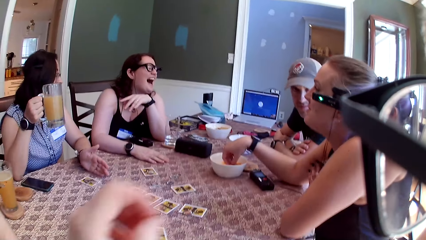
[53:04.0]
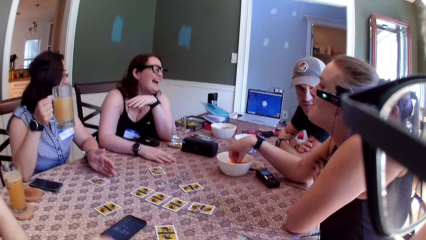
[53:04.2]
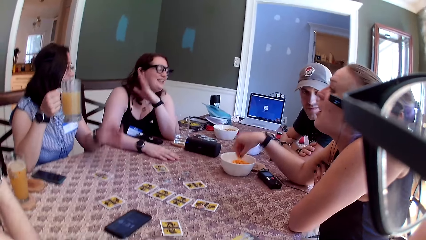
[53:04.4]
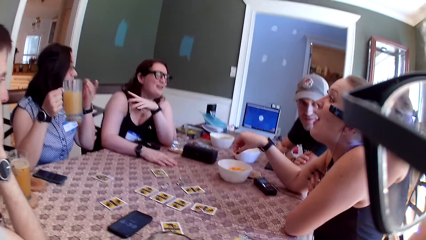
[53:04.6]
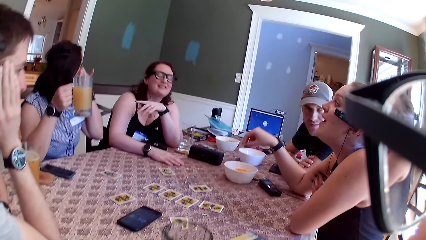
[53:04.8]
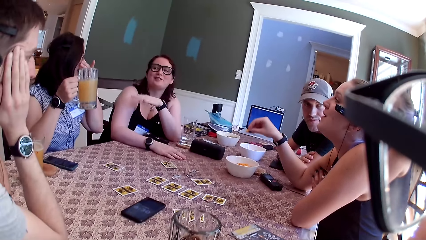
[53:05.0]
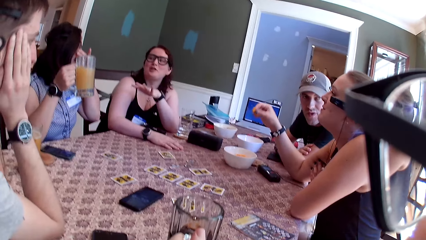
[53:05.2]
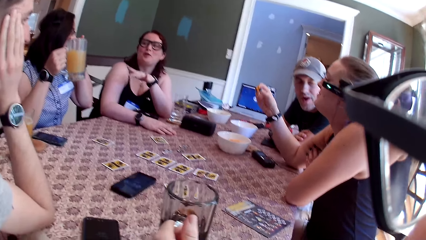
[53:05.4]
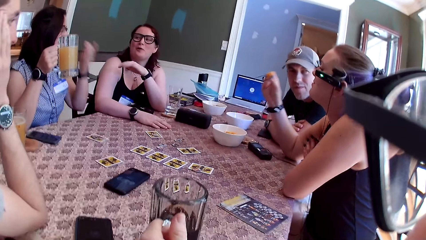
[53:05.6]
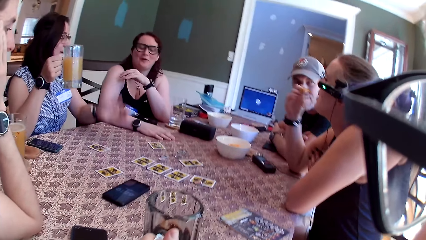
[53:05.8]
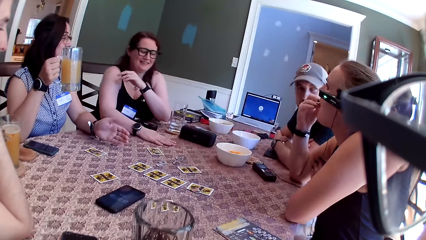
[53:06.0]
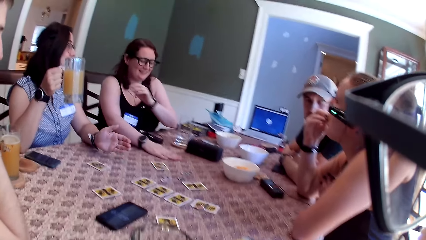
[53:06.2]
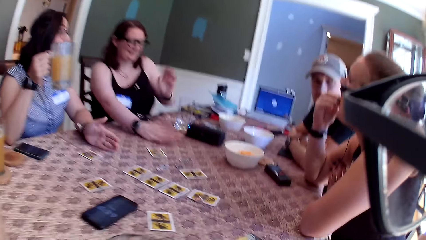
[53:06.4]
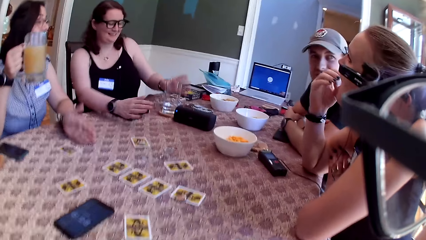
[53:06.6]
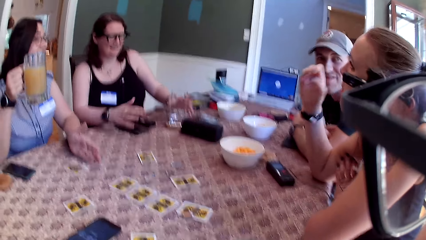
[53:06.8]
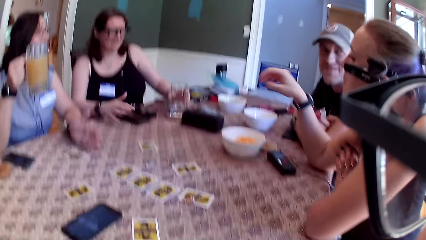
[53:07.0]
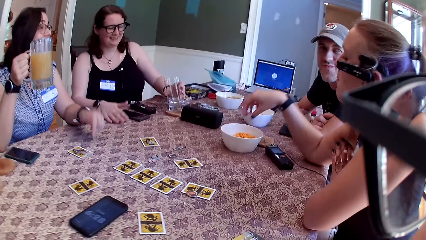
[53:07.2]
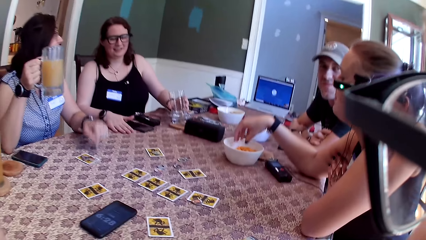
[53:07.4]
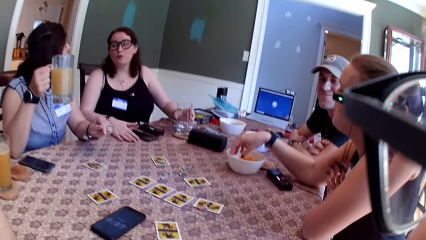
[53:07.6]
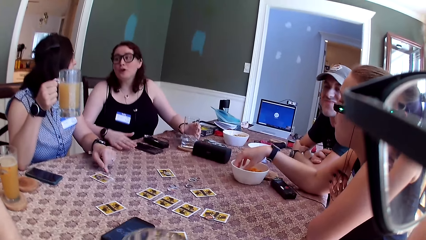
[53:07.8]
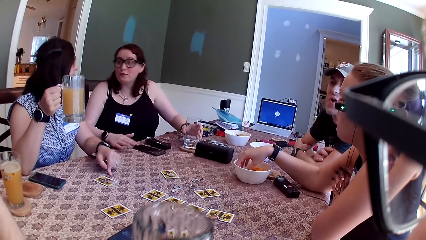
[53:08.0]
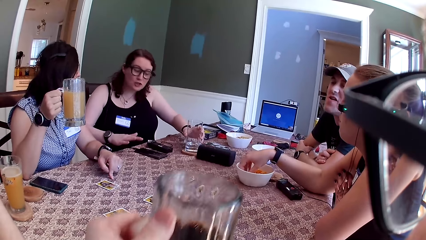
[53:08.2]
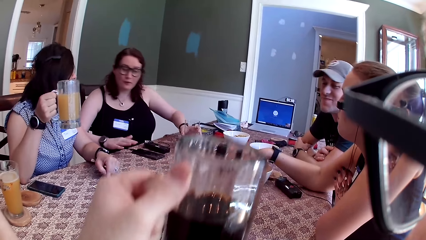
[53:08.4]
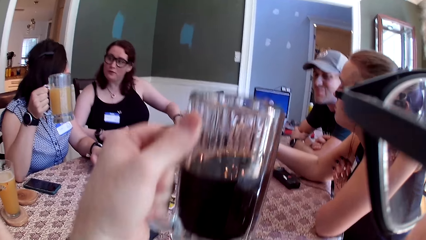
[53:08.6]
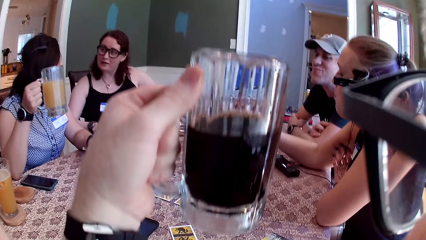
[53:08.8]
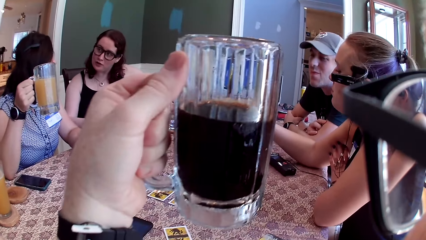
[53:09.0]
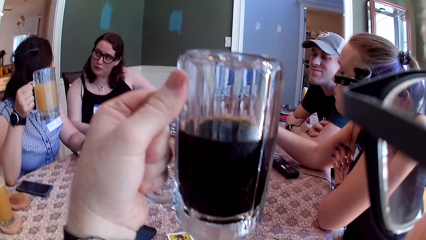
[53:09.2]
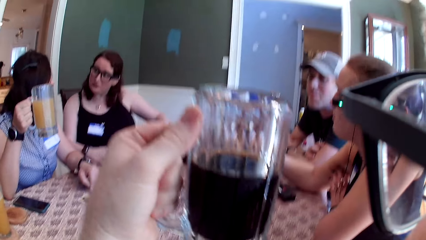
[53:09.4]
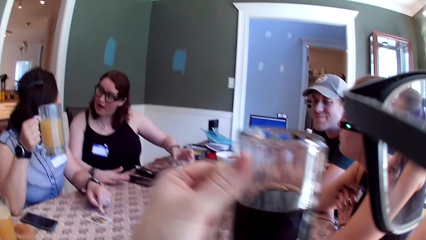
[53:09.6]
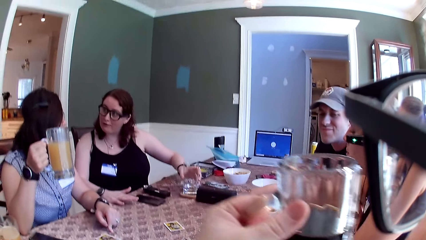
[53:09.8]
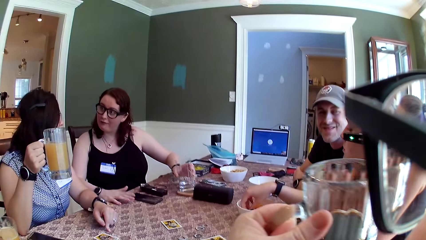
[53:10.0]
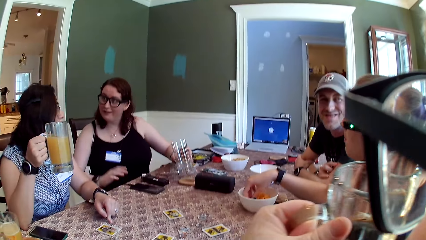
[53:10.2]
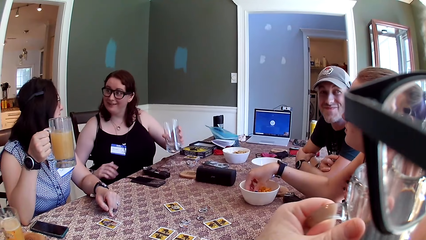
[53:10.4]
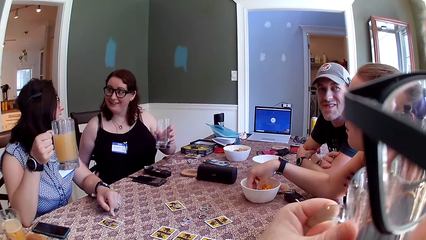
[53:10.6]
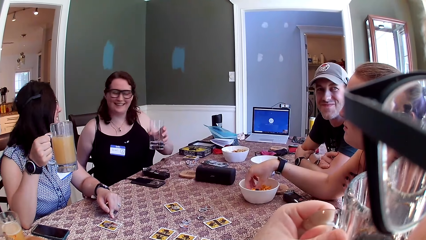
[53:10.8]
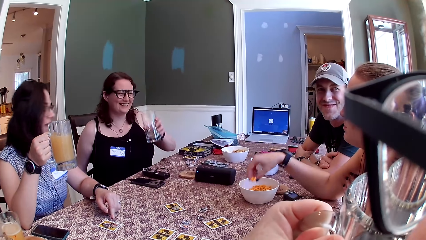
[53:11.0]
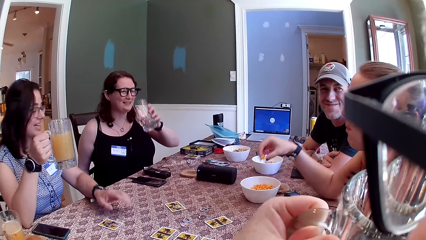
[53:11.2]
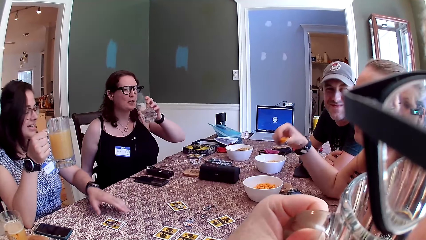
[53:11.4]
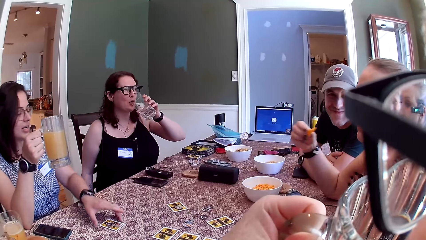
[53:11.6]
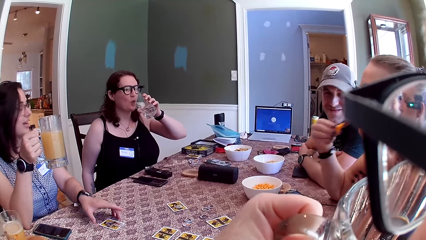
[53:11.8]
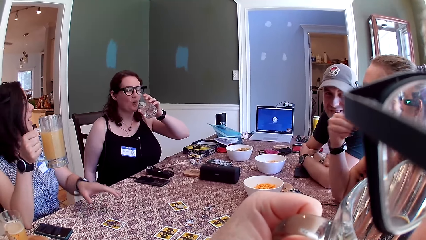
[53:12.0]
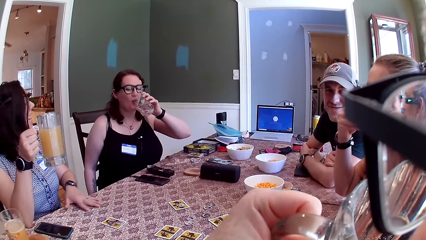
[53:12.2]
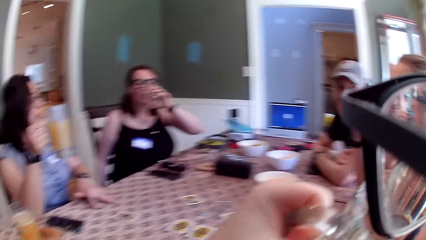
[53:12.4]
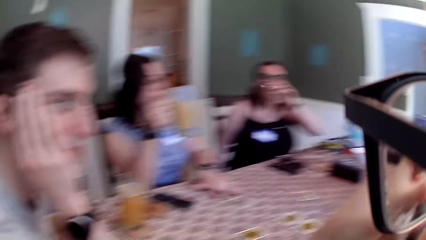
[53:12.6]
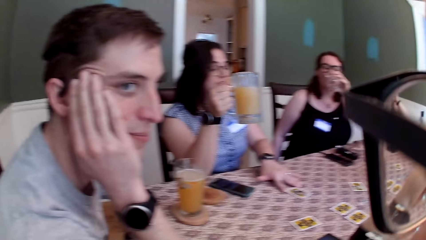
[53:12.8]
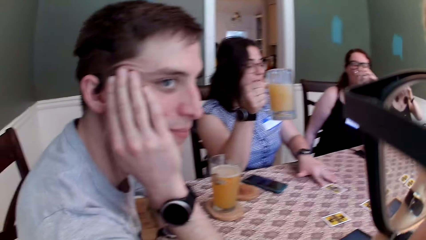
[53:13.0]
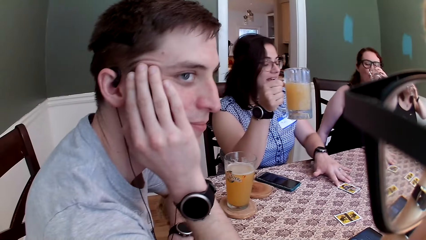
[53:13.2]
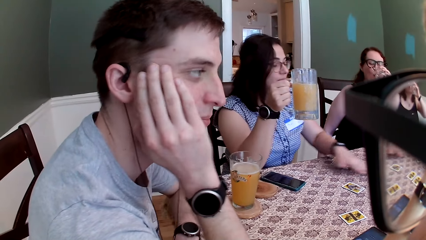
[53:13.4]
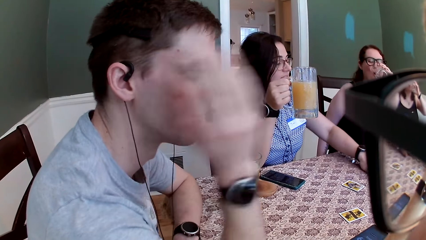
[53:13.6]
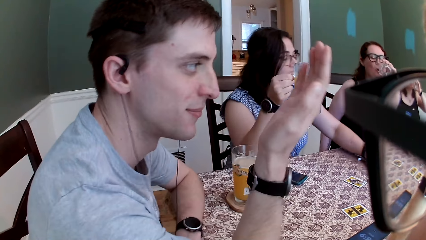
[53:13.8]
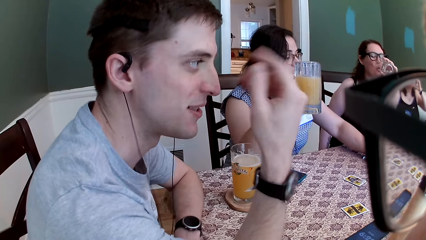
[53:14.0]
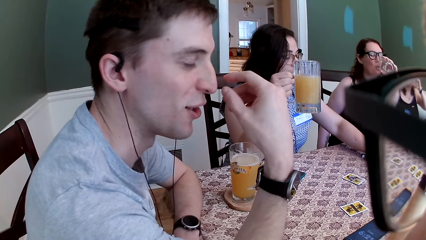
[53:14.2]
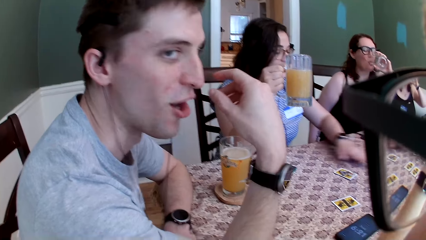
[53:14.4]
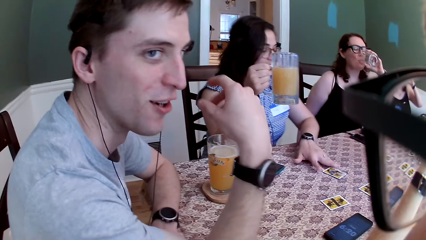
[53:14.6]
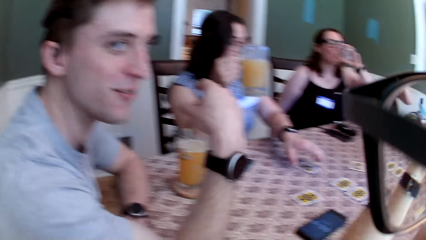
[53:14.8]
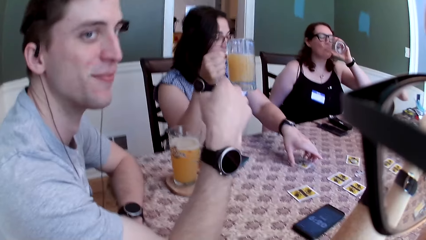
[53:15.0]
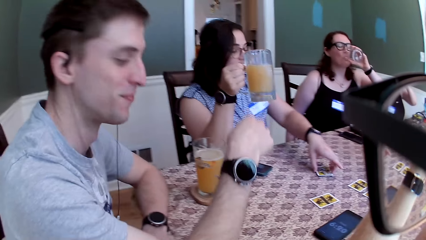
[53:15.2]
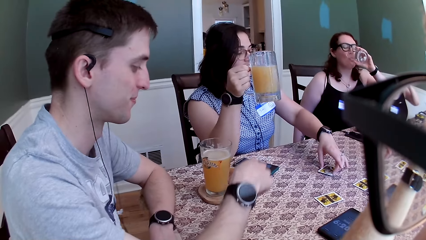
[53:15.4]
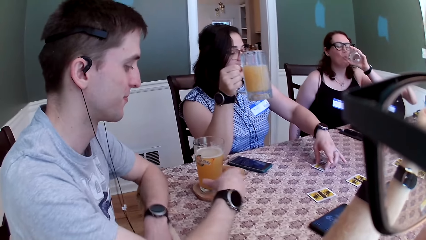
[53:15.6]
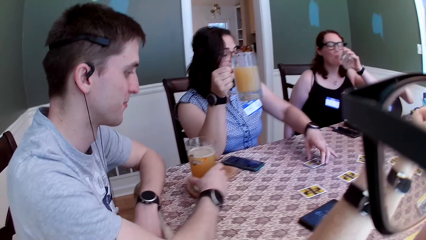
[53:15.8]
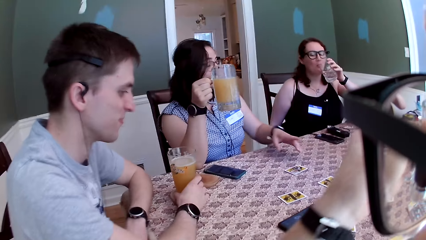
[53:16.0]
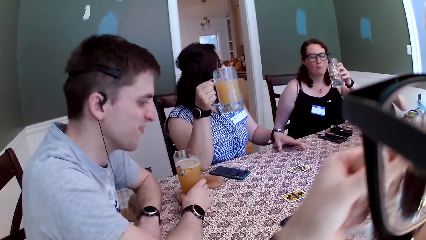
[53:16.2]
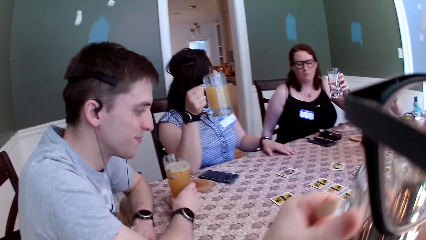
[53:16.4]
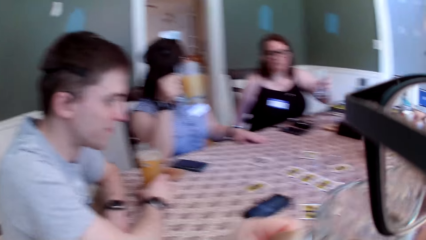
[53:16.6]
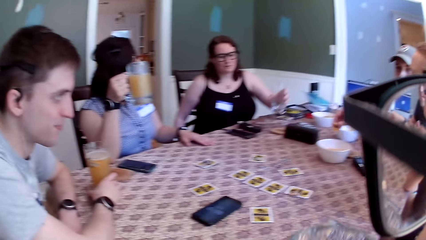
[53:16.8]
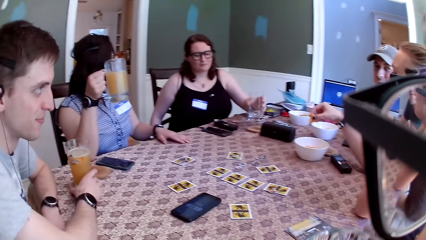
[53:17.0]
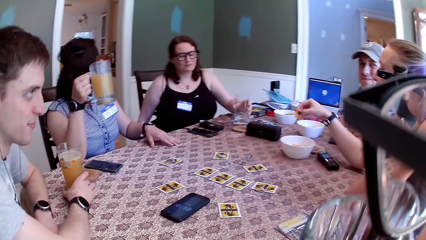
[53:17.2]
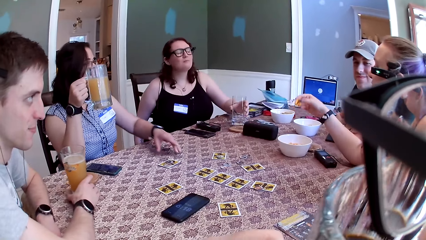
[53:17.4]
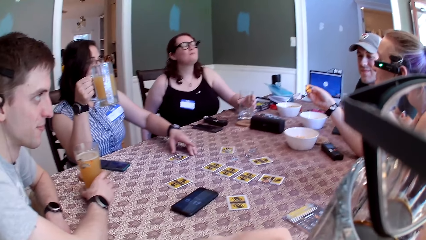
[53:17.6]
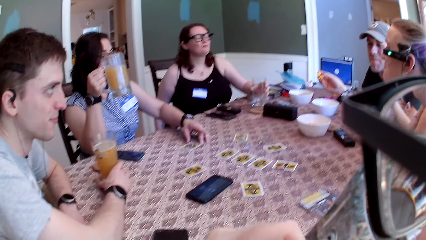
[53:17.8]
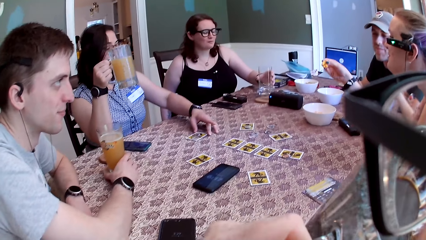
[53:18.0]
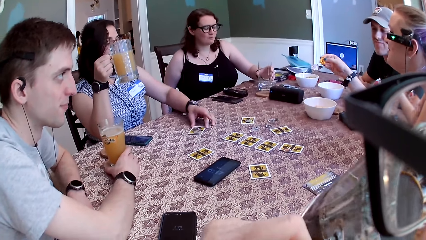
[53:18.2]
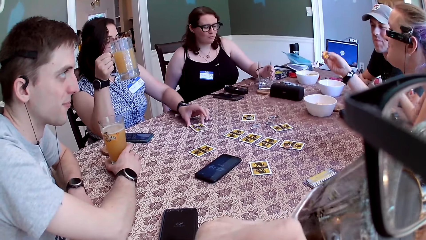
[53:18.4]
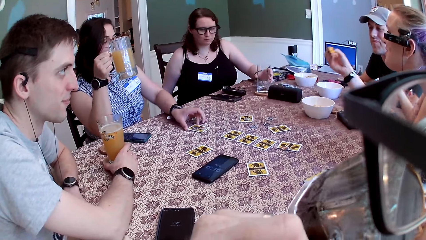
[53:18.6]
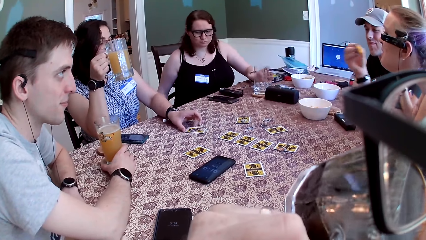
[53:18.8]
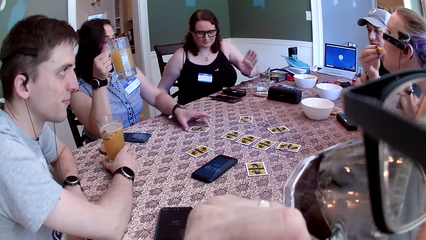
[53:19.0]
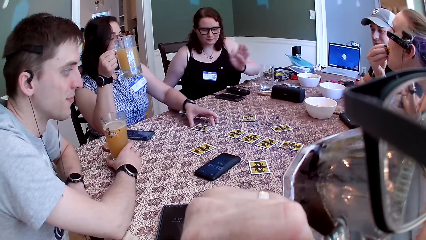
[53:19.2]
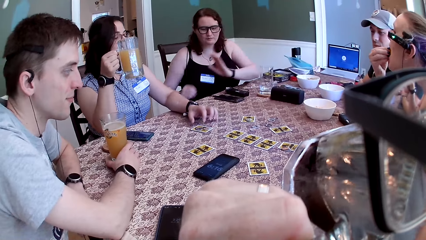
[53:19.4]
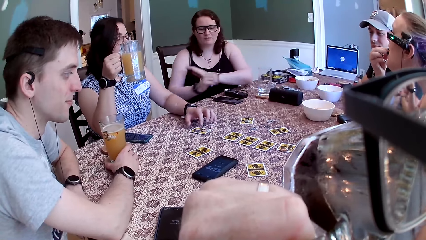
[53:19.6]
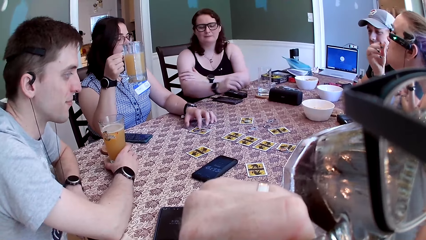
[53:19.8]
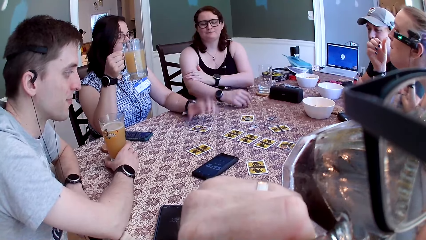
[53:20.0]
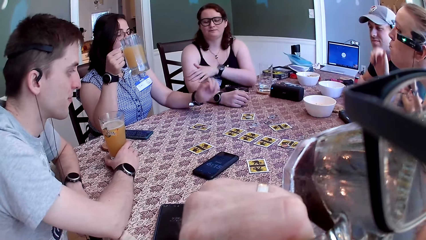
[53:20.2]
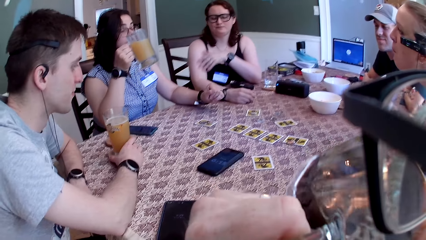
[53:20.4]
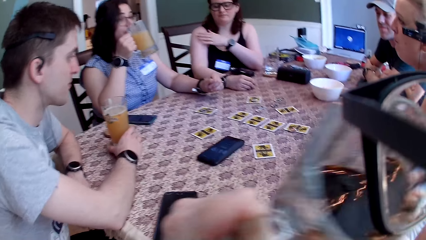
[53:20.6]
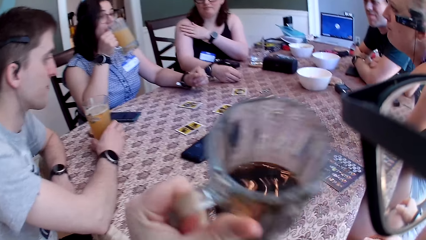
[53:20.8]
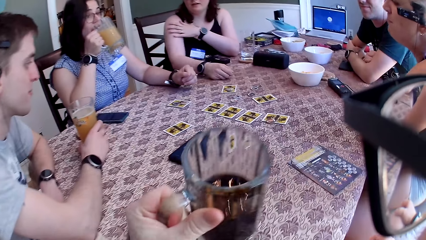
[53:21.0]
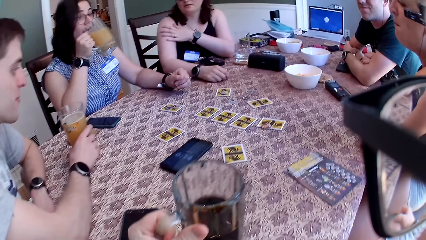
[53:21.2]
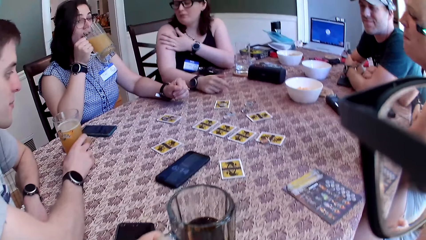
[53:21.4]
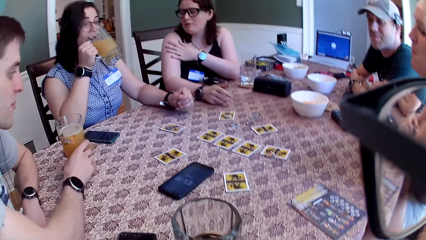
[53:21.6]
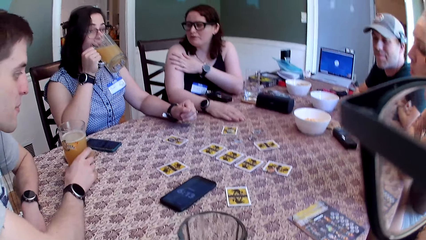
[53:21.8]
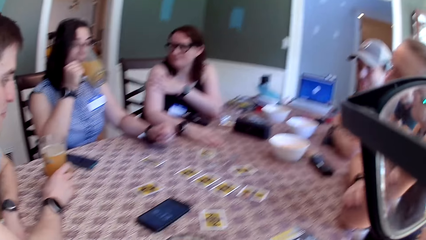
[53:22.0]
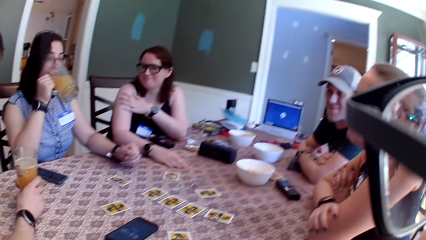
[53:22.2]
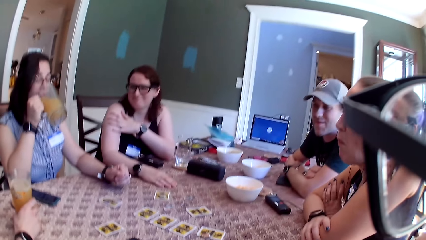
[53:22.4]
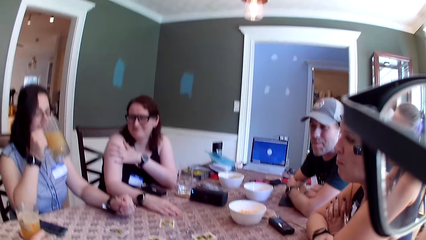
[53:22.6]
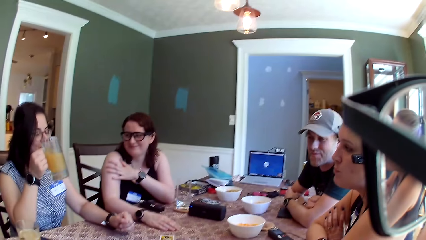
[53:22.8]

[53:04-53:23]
A woman moves her hand. The camera wearer holds the mug of soda on the table with his left hand. Another woman taps the table with her left hand. A third woman eats the flakes with her right hand. The first woman holds a glass cup on the table with her left hand. The camera wearer picks up the mug of soda on the table with his left hand. The first woman picks up the glass on the table with her left hand. The third woman picks the flakes from the bowl on the table with her right hand. The first woman drinks water from the glass in her hand. The third woman eats the flakes with her right hand. The camera wearer drinks from the mug of soda in his left hand. The second woman moves her left hand on the table. A man moves his hand. The second woman shifts the card on the table with her left hand. The camera wearer drinks from the mug of soda in his left hand. The third woman eats the flakes with her left hand. The camera wearer drops the mug of soda on the table with his left hand. The second woman drinks from the glass of juice in her right hand. The first woman interacts with the group of people.
